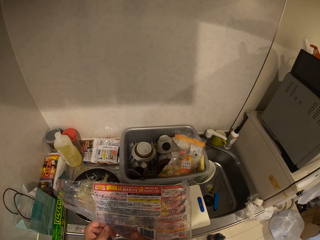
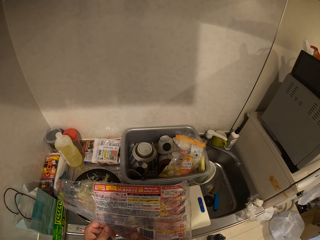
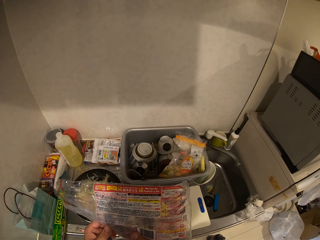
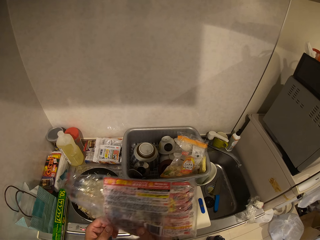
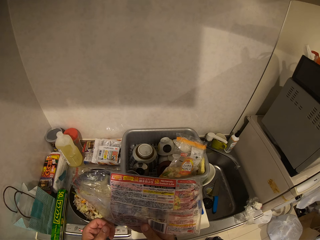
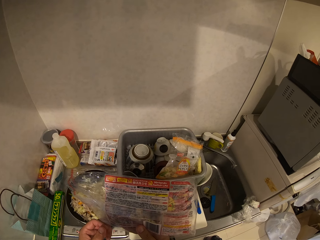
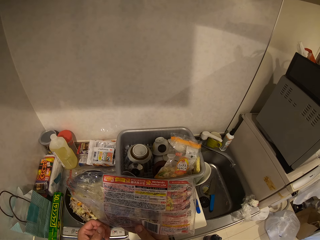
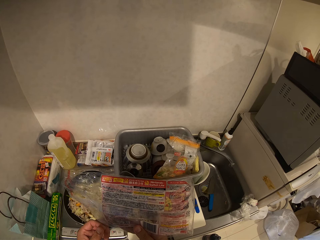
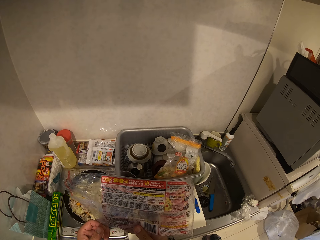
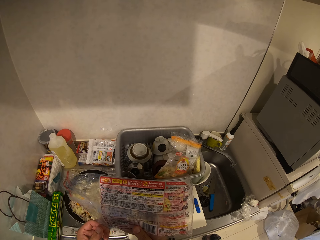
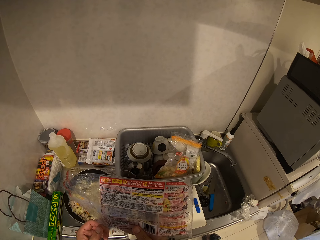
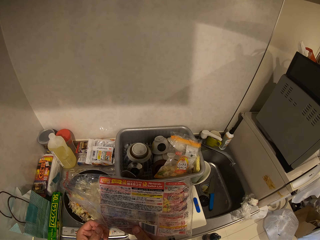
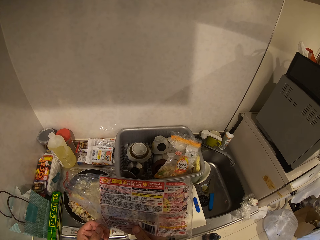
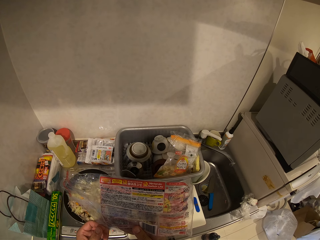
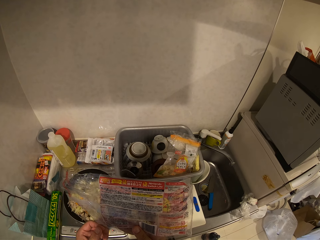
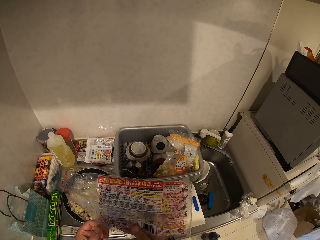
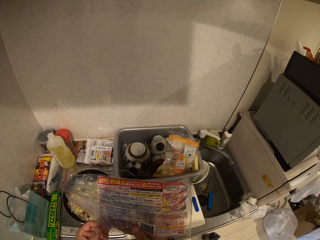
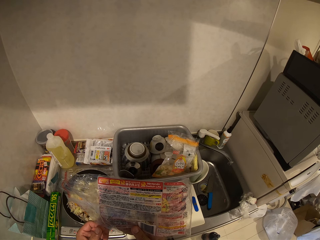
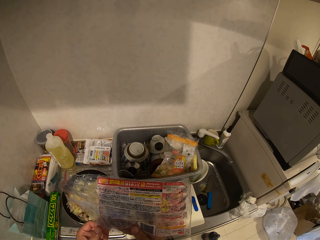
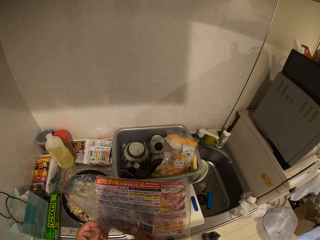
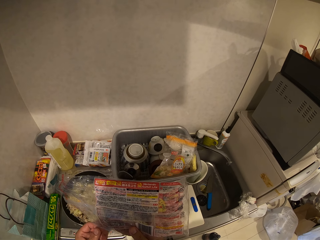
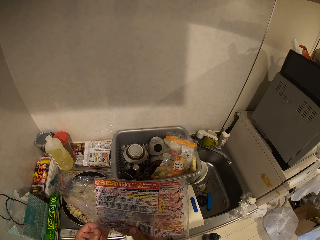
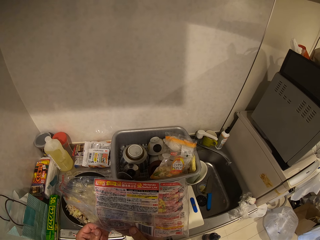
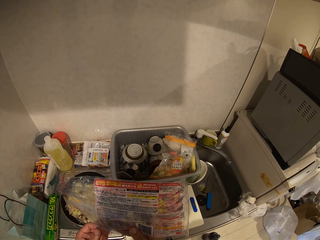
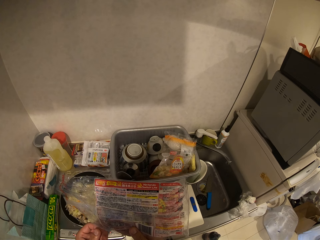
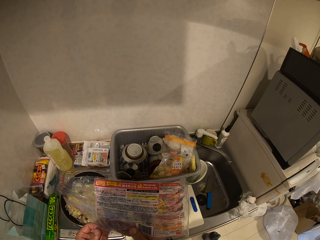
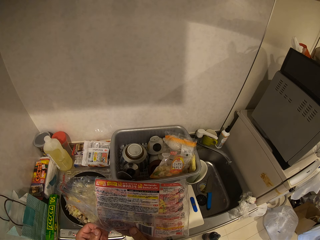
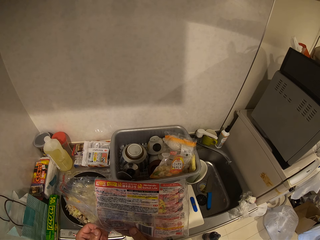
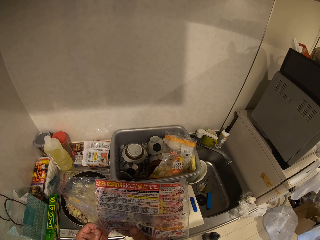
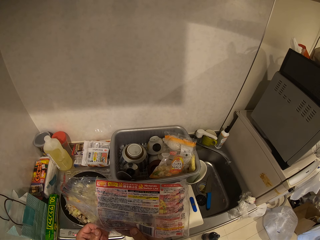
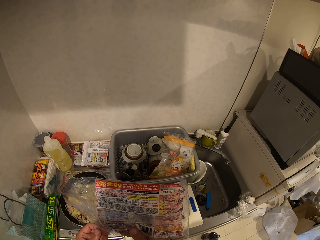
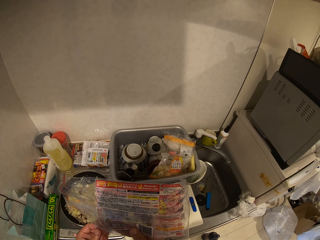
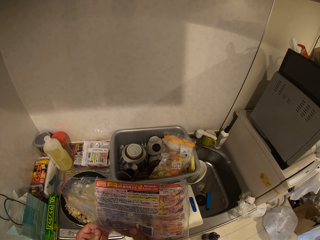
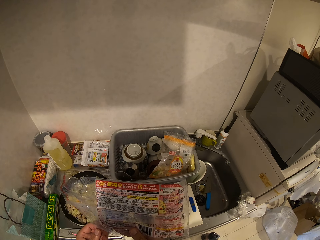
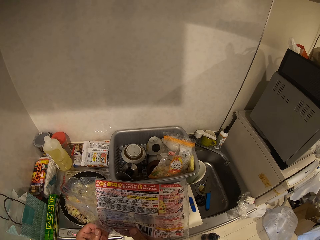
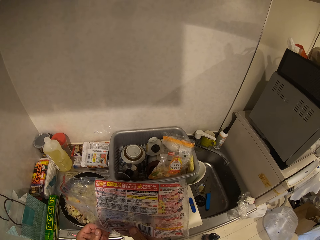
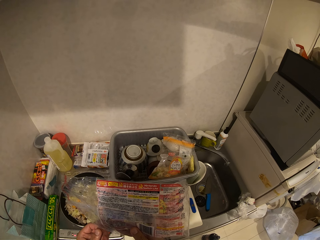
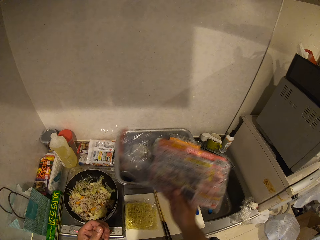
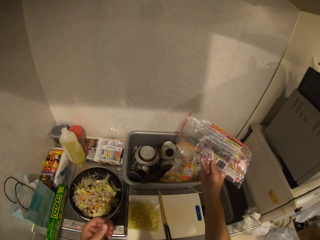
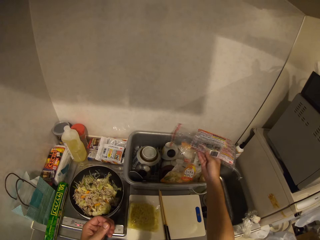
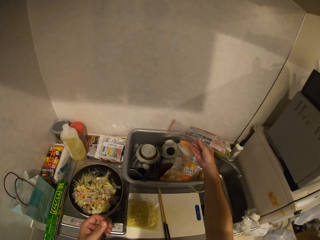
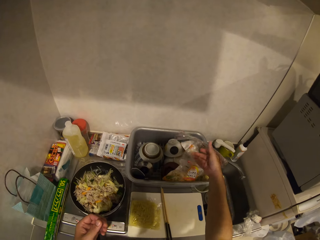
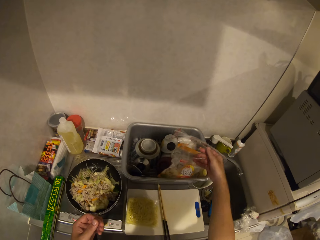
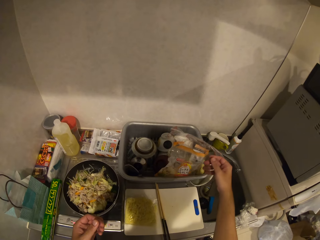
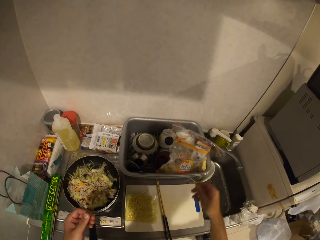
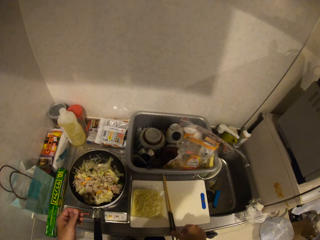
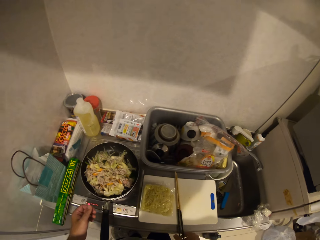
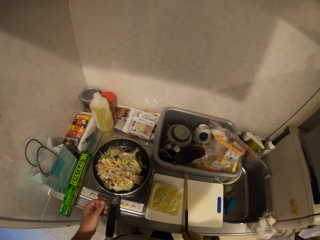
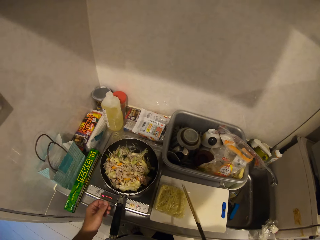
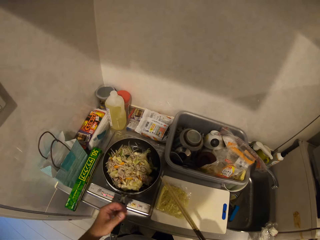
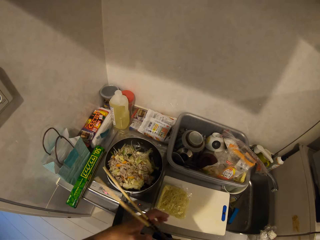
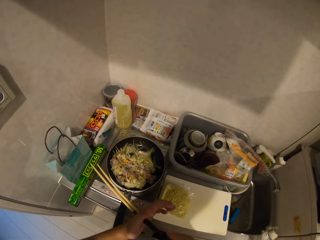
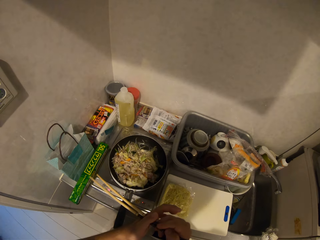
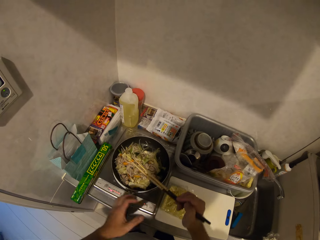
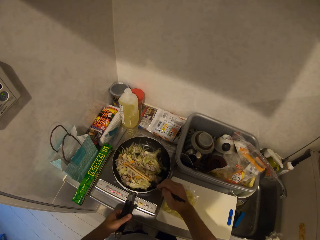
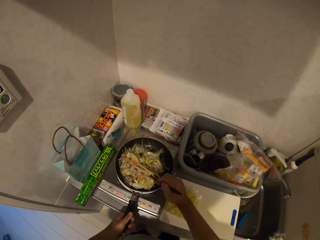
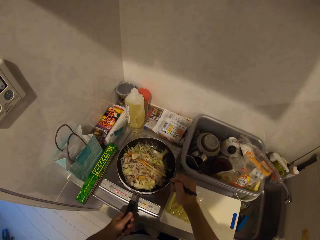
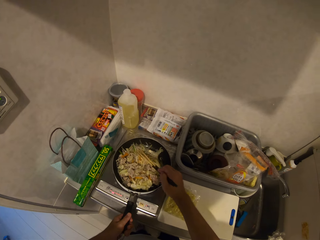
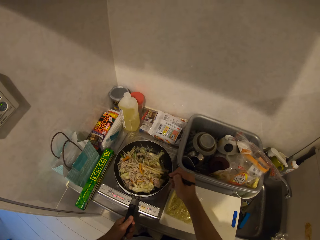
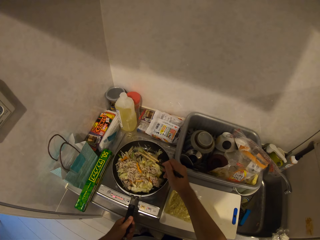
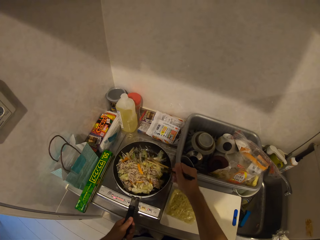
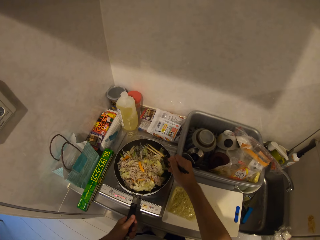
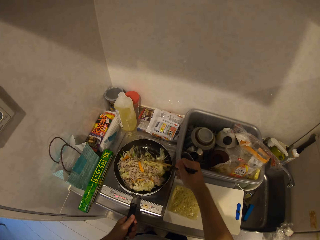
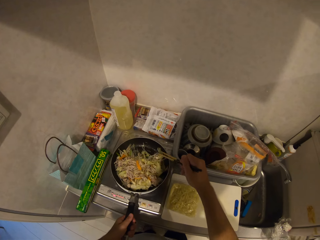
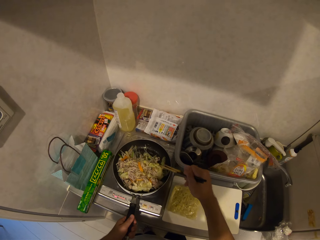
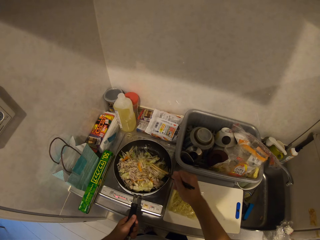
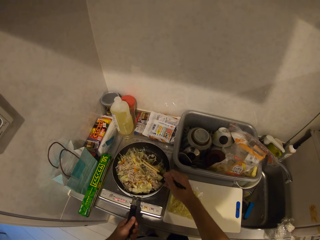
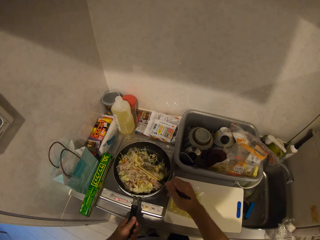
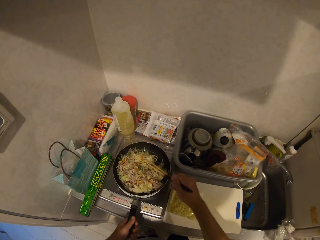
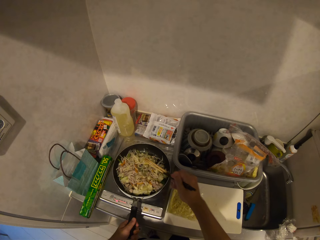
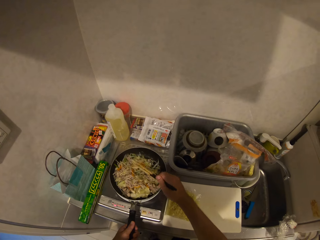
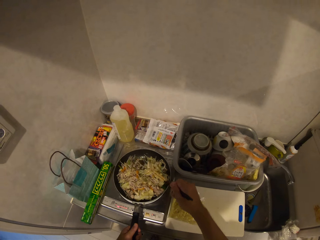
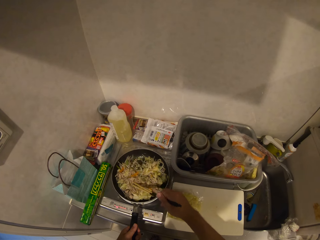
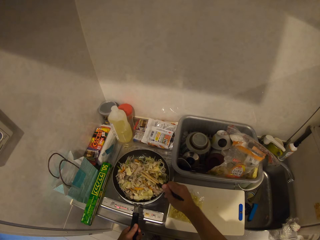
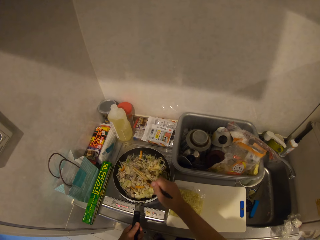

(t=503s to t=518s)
The camera wearer drops the empty sachet. They pick up the stirring sticks or chop stick from the cabinet. They stir the food with the chop stick.

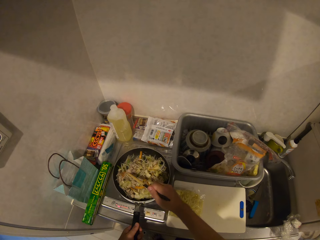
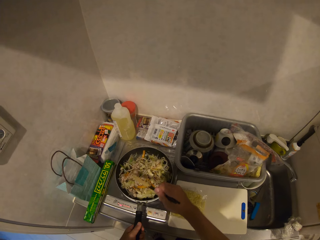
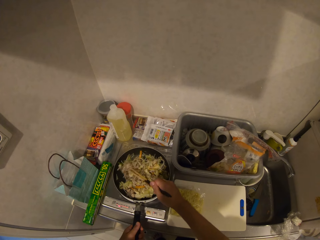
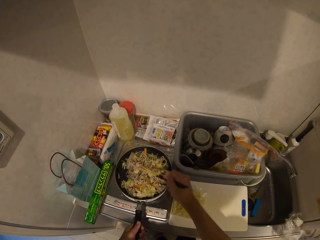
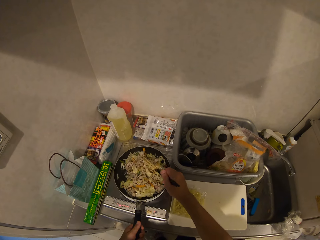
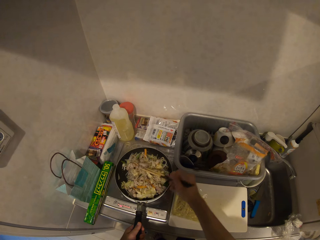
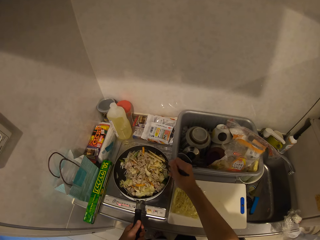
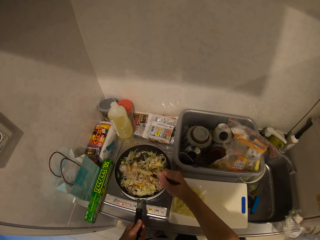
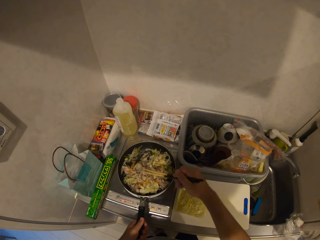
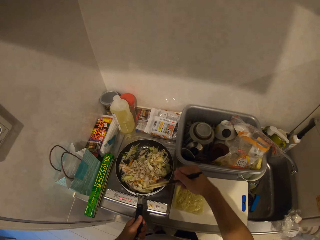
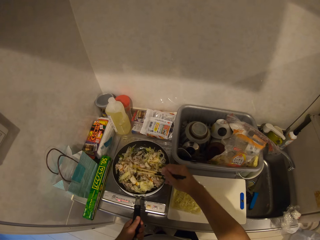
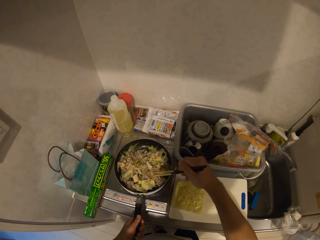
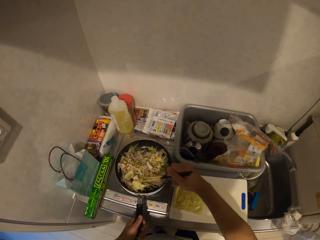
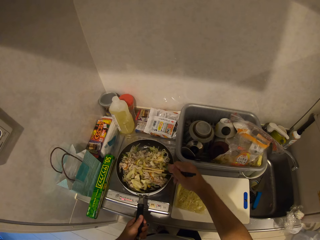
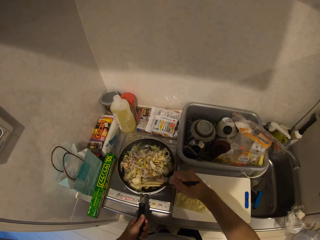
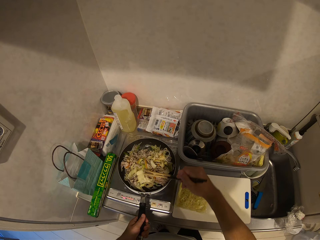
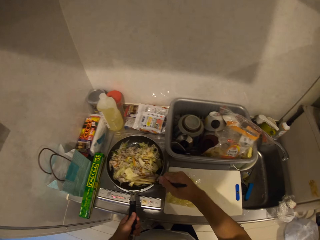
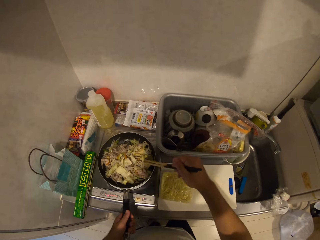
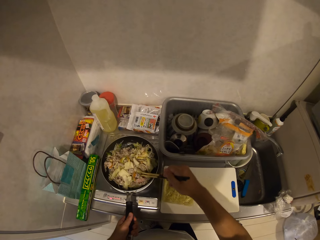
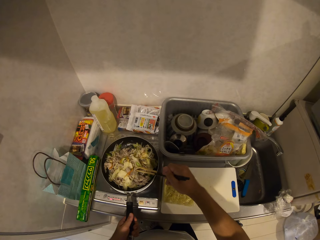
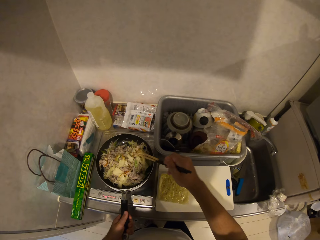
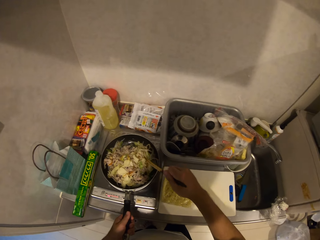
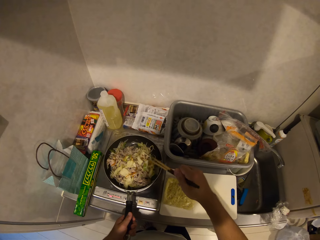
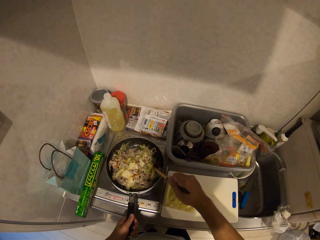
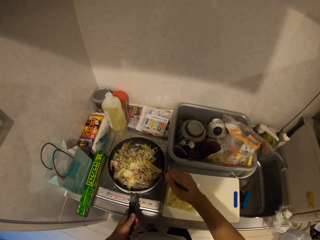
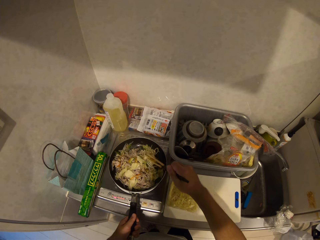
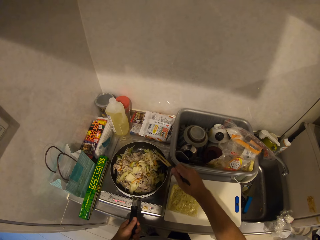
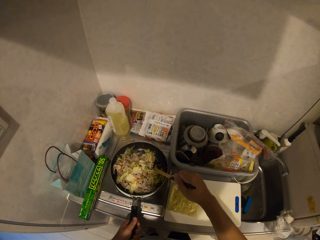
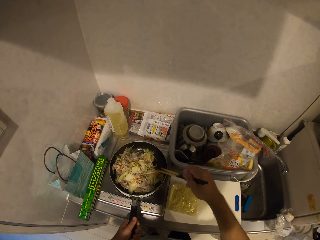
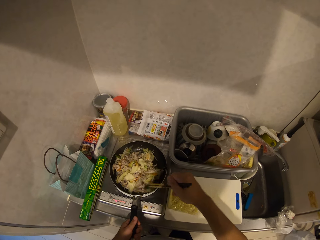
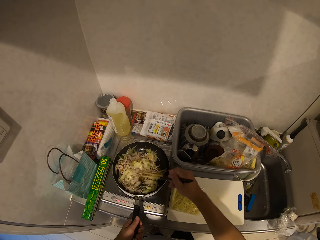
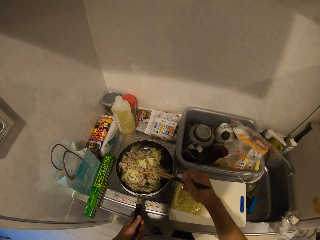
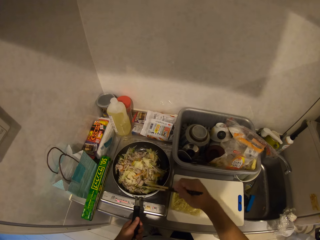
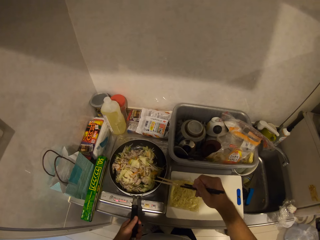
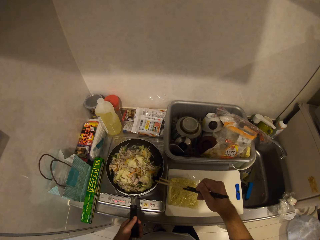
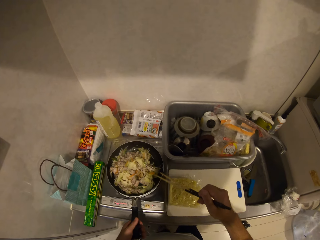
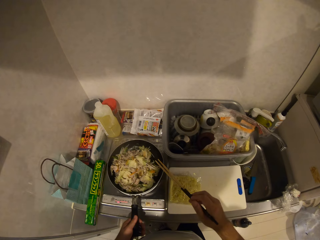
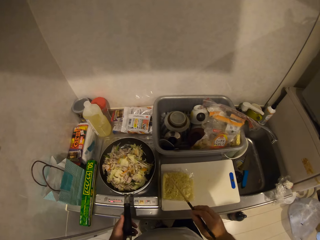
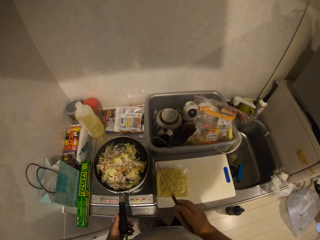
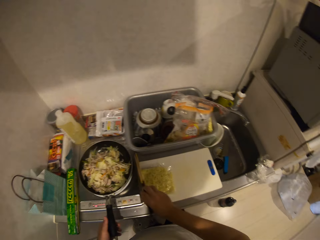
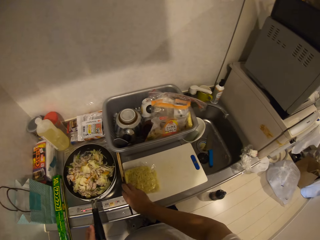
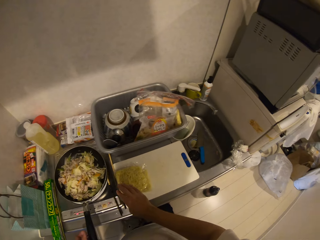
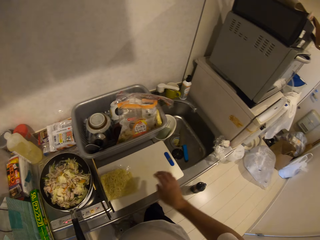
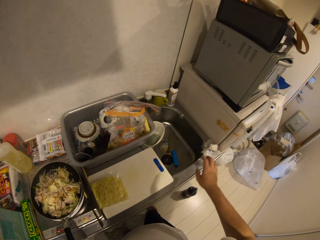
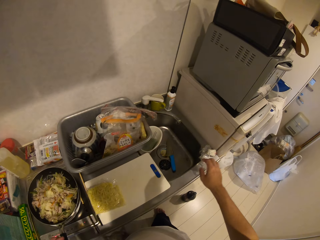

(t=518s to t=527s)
The camera wearer drops the stirring sticks on the cabinet.
